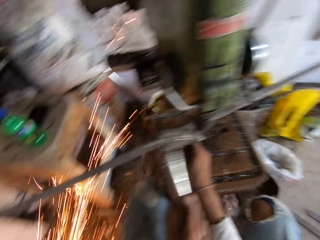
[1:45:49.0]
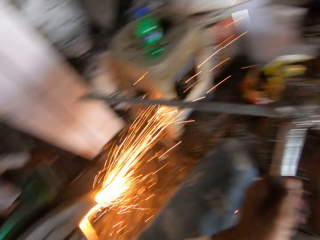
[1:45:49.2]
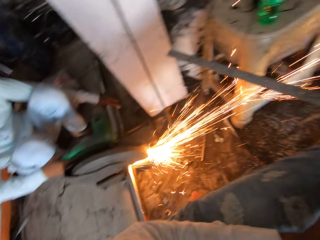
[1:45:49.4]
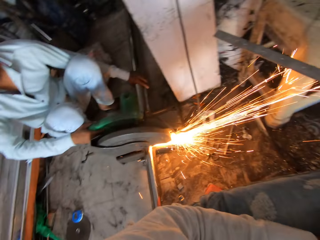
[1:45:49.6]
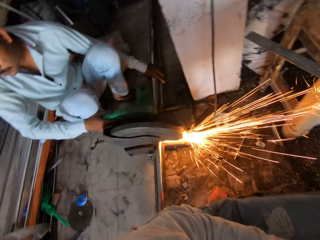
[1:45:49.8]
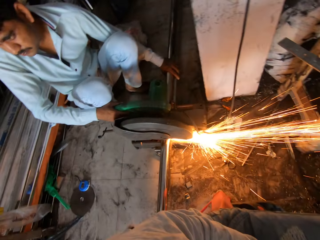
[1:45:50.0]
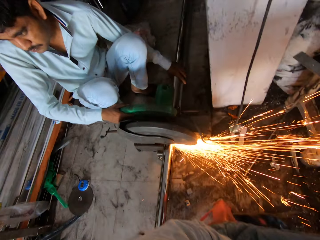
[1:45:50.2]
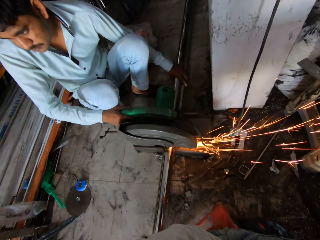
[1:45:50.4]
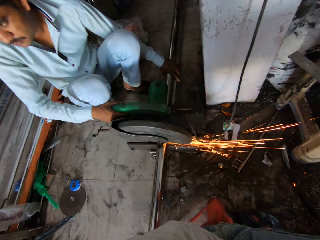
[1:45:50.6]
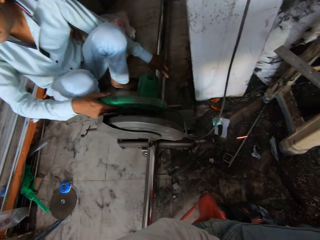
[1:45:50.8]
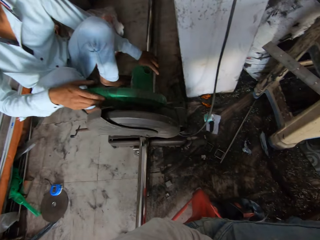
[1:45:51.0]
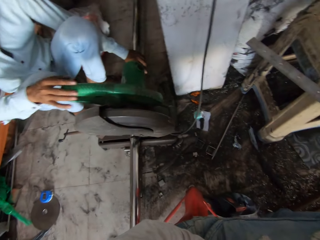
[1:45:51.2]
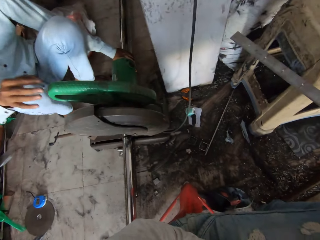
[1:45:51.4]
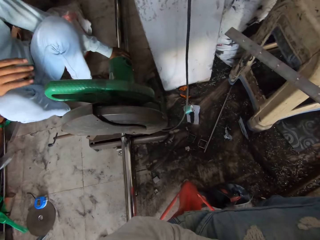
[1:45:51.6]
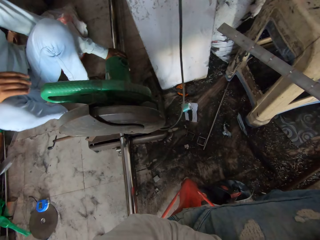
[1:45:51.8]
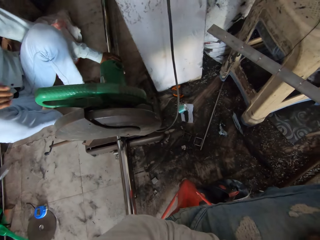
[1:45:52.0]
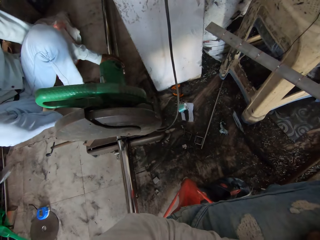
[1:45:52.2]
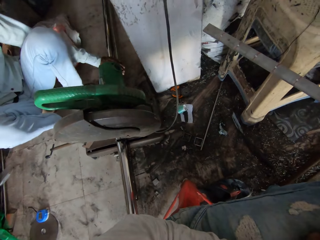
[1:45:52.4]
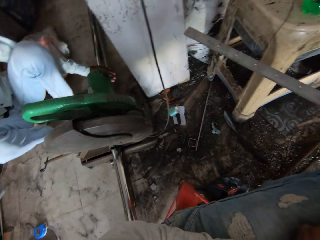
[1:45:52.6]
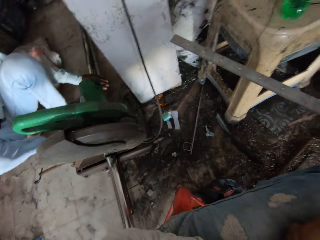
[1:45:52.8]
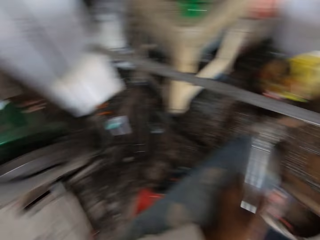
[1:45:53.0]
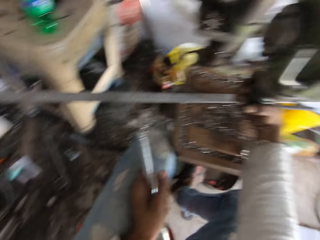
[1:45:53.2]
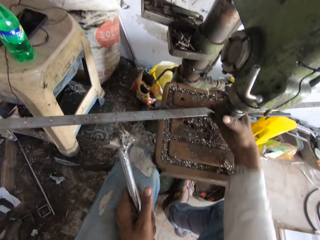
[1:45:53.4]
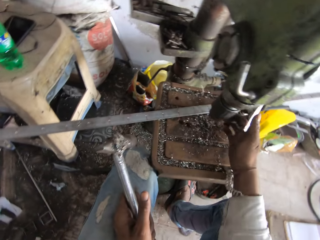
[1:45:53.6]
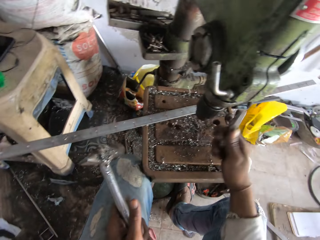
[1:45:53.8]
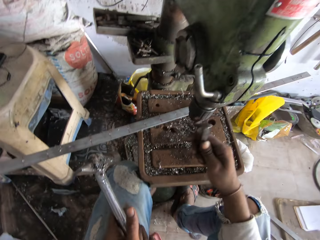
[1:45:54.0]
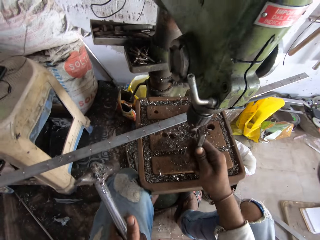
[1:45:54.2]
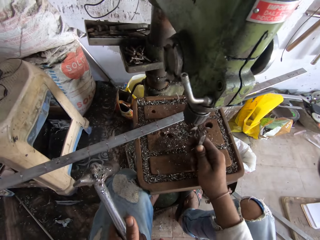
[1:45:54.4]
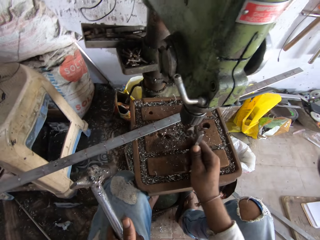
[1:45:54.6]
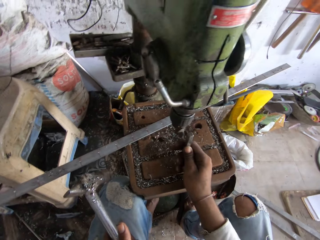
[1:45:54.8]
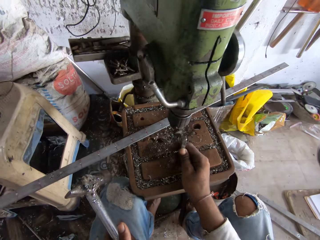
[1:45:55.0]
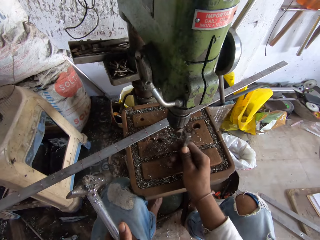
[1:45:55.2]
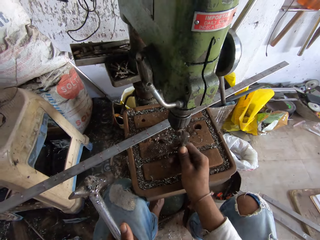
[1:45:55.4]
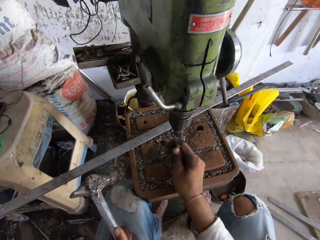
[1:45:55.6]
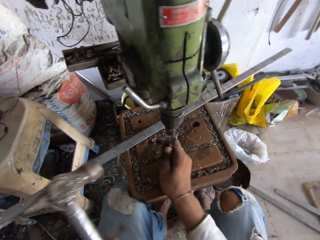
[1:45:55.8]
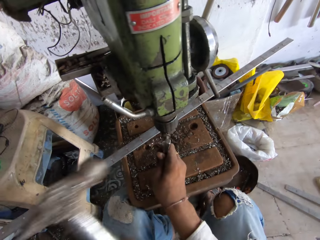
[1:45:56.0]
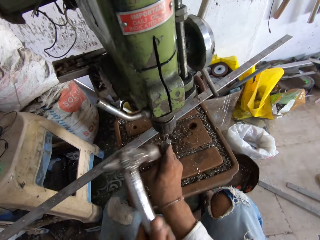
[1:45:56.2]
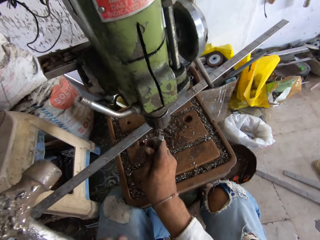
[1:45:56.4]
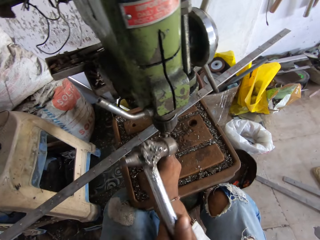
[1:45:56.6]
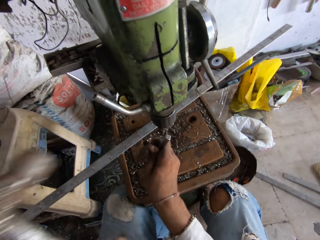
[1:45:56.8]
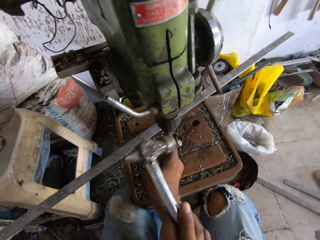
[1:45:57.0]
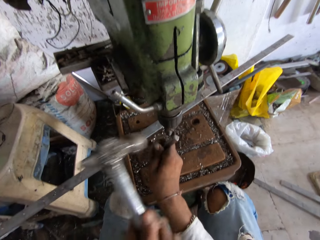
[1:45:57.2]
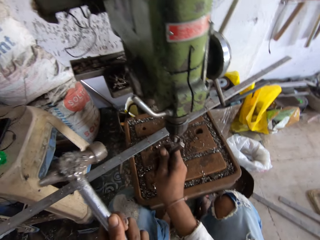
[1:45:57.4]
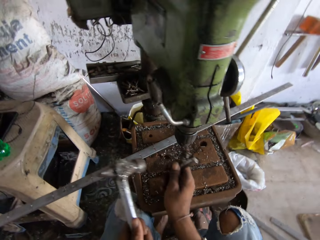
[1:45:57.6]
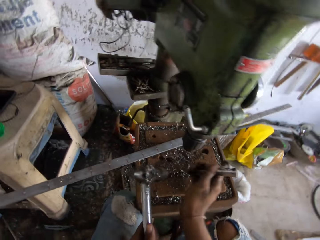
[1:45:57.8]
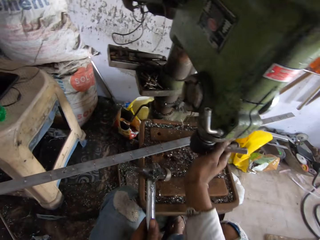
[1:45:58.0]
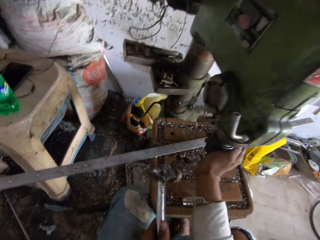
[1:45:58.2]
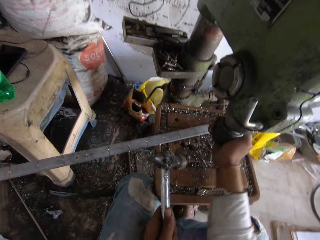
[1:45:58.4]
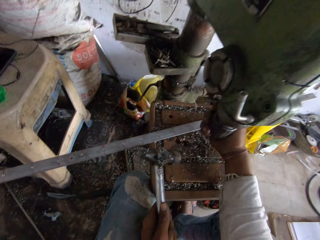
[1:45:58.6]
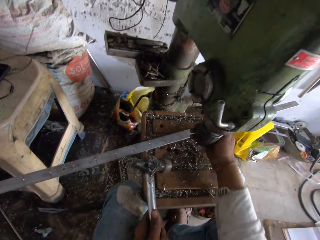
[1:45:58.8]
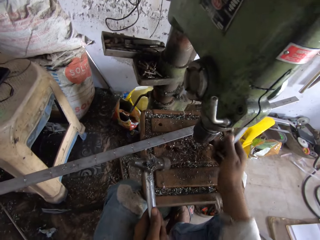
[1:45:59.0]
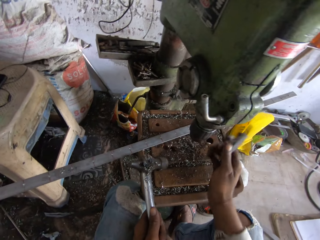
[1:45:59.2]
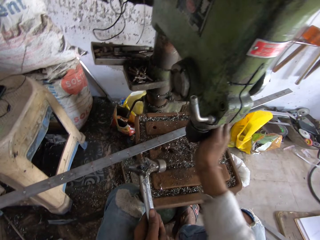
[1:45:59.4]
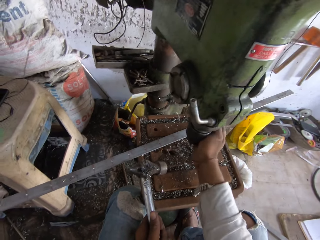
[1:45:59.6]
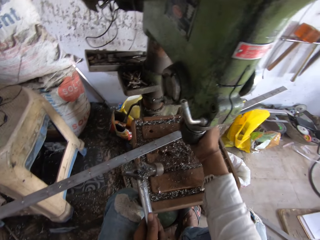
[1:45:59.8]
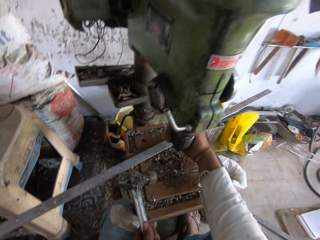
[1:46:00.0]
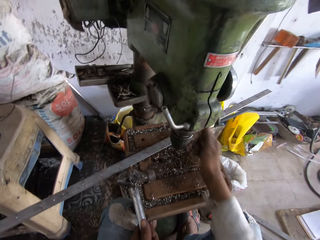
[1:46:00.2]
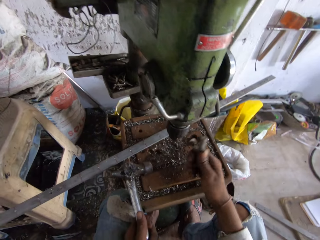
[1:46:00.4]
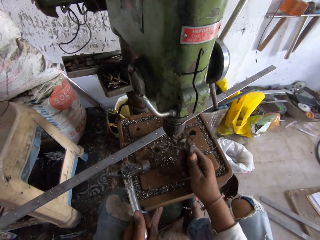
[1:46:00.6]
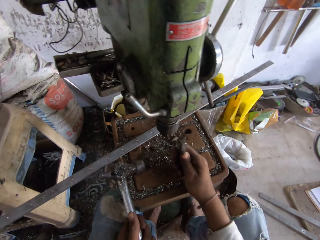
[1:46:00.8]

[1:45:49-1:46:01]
The camera wearer looks around. They insert the metal. They hammer the metal. They rotate the chuck.

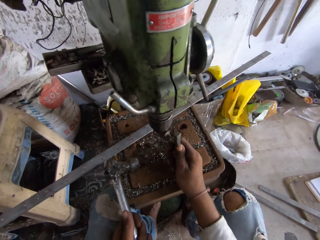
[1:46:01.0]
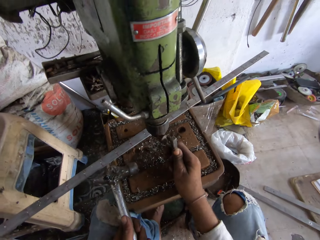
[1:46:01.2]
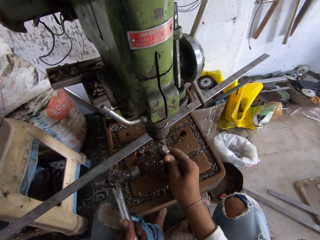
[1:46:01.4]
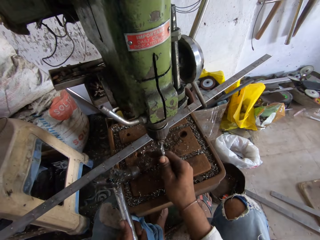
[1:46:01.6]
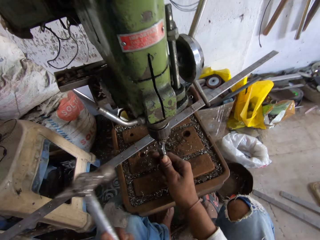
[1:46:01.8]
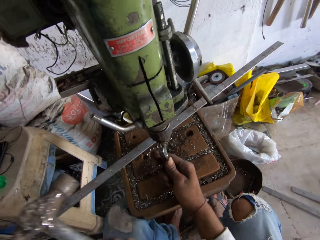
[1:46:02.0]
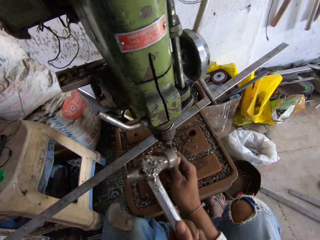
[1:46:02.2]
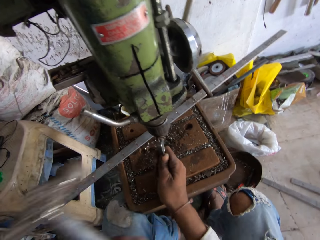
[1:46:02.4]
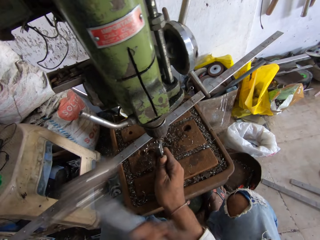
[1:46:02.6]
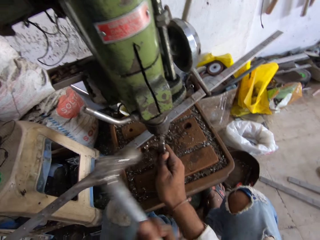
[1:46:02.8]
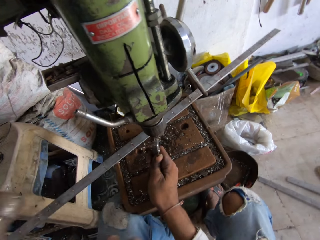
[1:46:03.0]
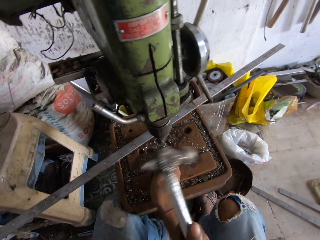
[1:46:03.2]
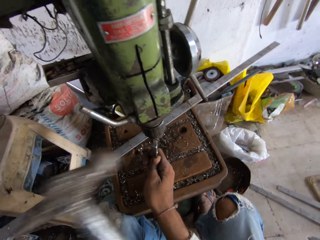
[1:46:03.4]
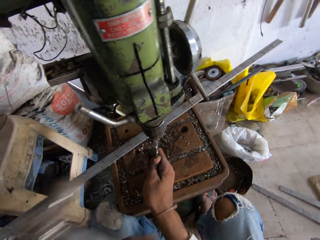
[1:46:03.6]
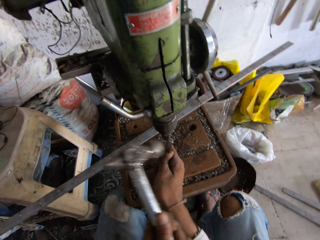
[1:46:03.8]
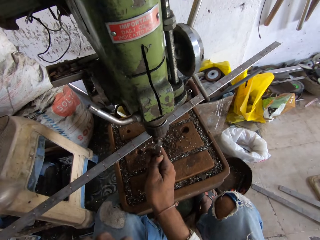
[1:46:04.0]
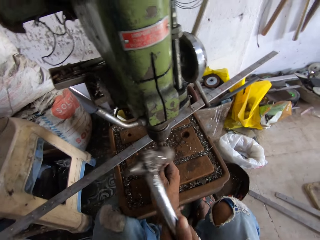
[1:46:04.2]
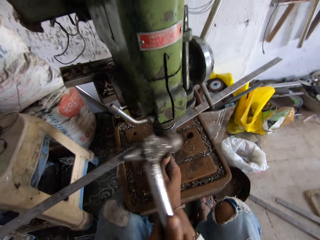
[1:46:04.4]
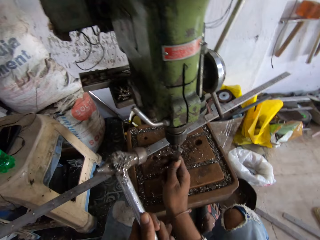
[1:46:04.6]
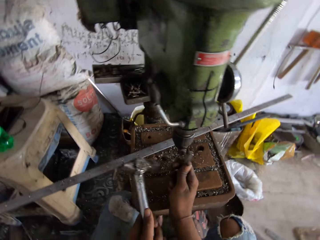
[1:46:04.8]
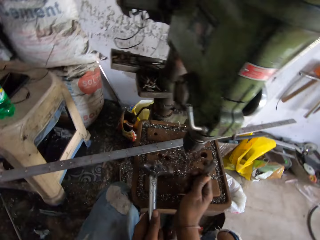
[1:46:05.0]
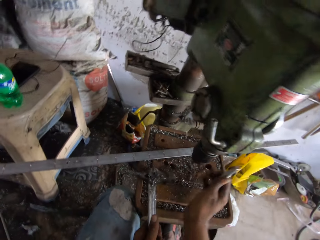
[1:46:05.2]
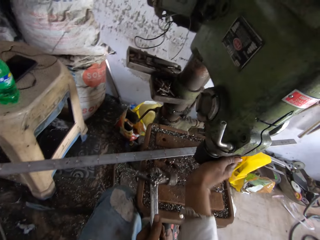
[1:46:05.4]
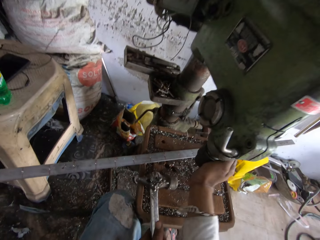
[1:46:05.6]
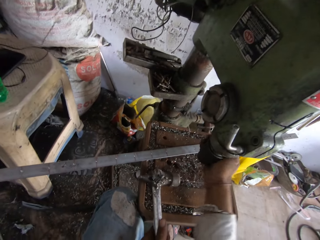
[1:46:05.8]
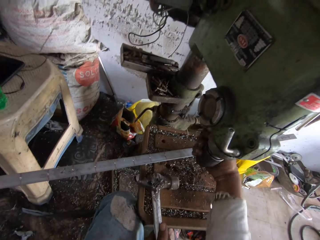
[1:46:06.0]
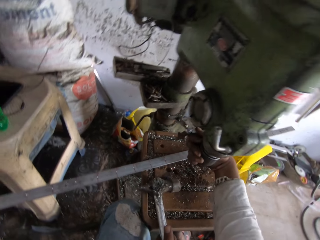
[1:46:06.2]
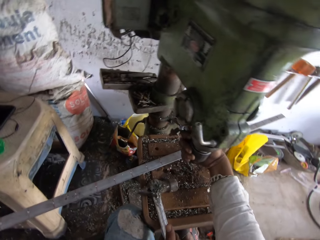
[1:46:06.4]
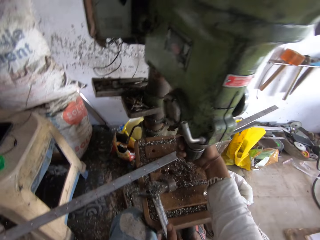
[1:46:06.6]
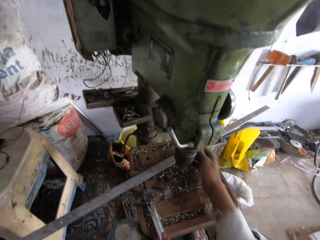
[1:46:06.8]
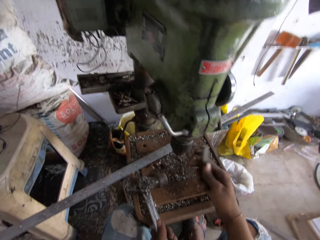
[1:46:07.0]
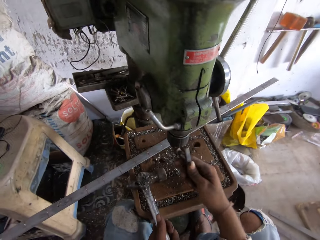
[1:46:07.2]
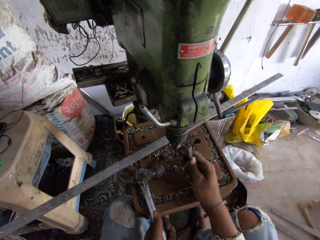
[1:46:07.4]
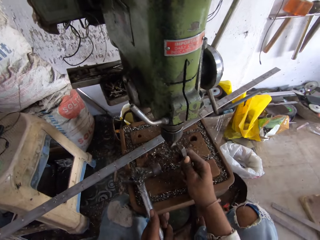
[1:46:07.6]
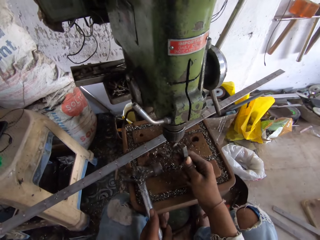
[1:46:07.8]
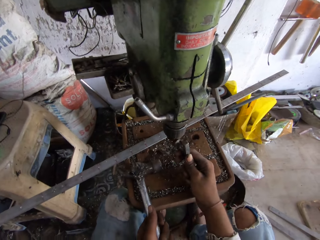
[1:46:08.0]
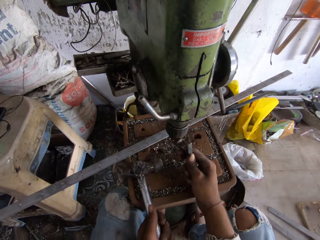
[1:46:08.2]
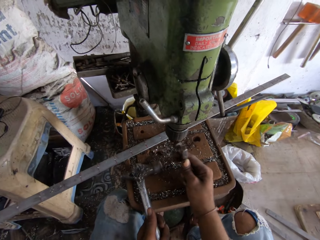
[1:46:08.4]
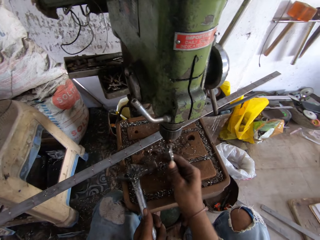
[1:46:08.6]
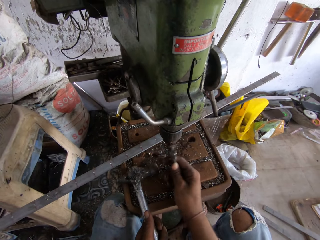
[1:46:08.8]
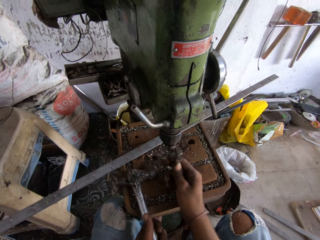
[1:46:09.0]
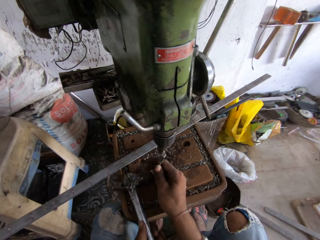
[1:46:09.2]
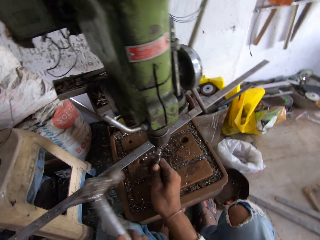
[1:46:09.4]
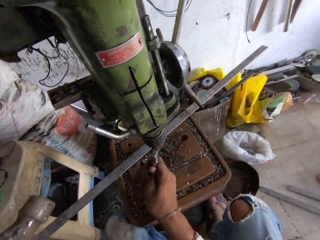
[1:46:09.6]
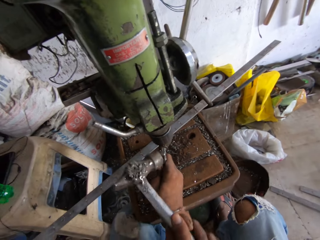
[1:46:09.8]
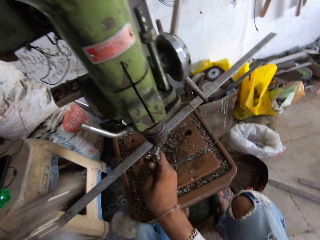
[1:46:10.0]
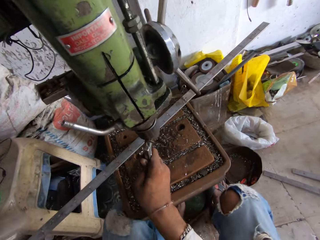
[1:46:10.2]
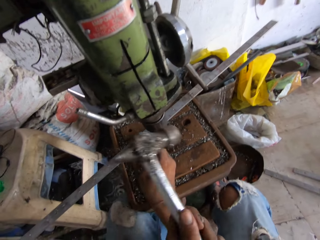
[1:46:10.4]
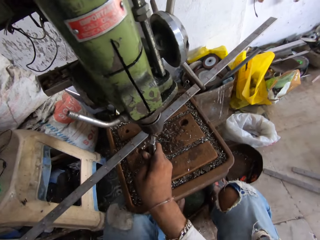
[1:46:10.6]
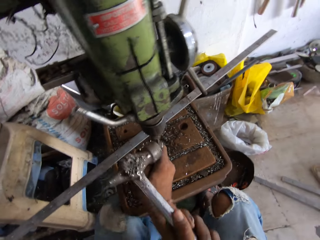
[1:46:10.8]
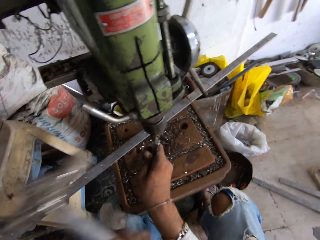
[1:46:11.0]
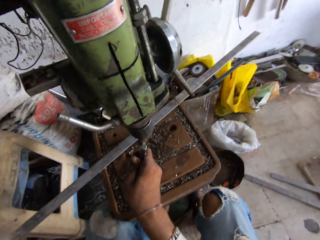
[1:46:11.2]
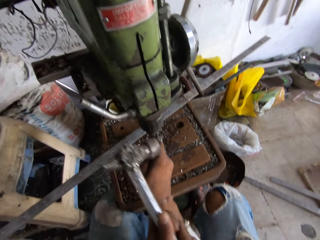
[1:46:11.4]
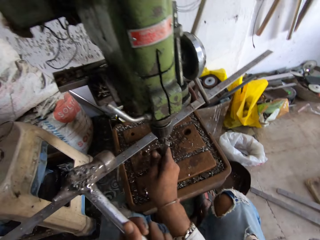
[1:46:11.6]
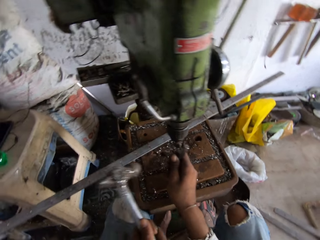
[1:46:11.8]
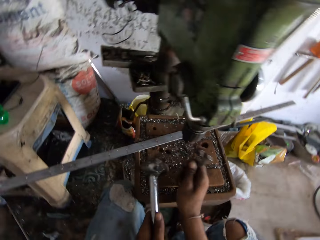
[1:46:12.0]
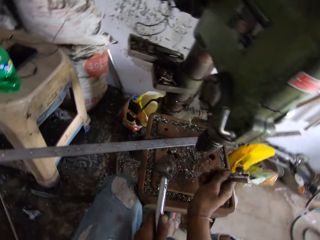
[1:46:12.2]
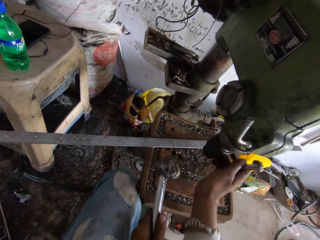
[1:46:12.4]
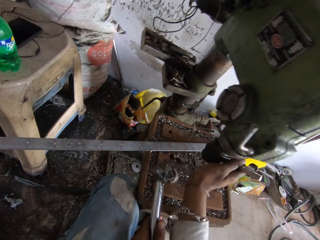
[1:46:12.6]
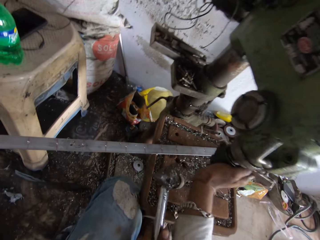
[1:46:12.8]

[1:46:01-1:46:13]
The camera wearer puts the metal on the machine. They hammer the metal. They rotate the chuck. They put the metal on the machine. They hammer the metal.
